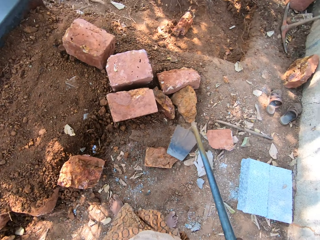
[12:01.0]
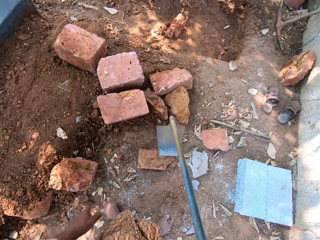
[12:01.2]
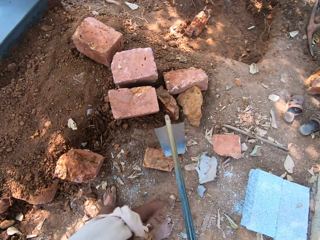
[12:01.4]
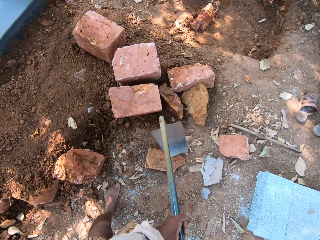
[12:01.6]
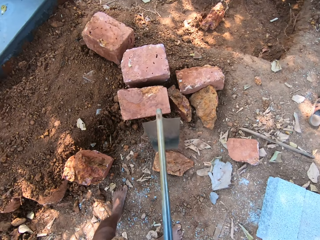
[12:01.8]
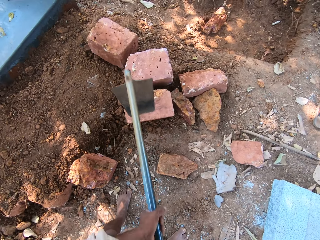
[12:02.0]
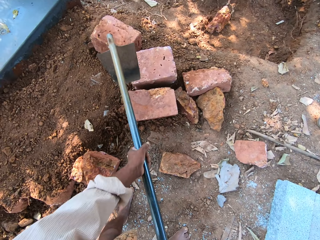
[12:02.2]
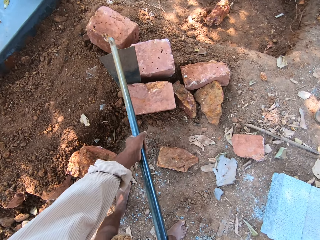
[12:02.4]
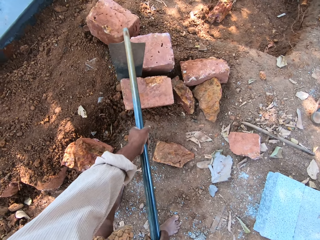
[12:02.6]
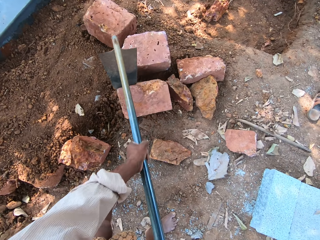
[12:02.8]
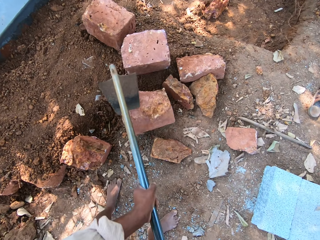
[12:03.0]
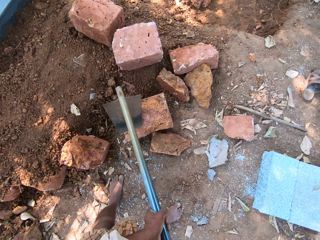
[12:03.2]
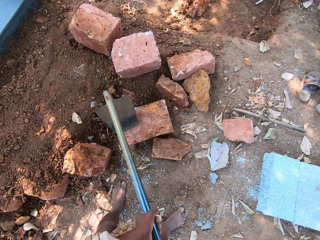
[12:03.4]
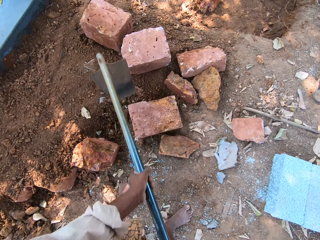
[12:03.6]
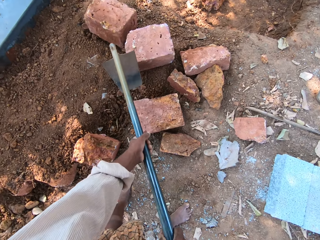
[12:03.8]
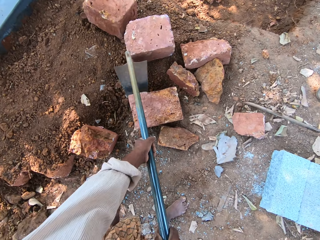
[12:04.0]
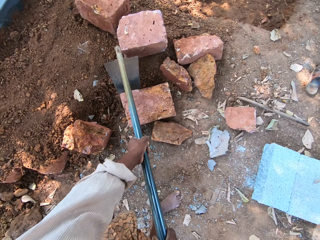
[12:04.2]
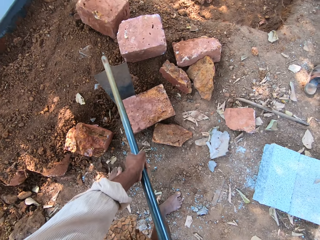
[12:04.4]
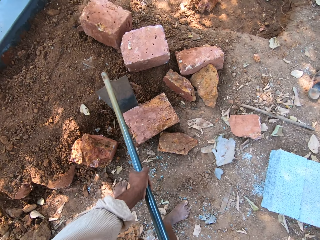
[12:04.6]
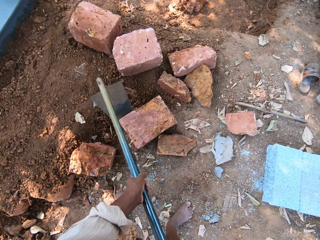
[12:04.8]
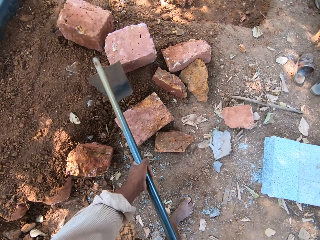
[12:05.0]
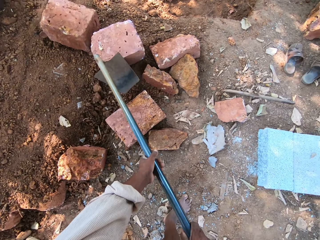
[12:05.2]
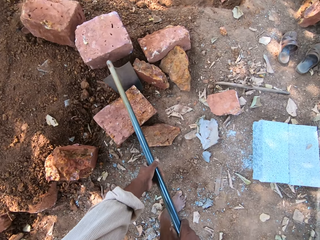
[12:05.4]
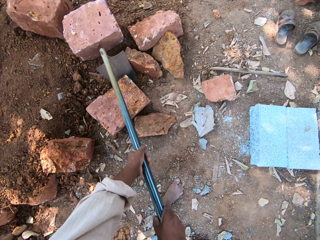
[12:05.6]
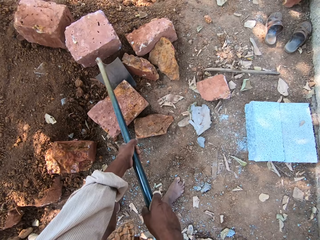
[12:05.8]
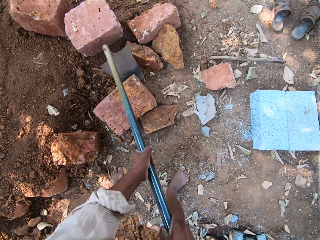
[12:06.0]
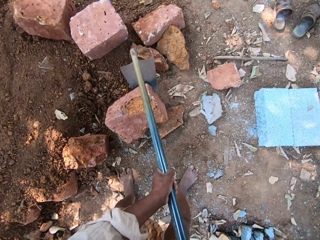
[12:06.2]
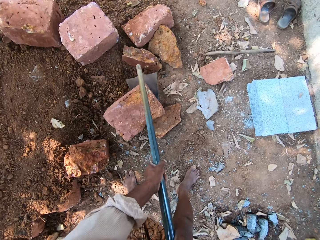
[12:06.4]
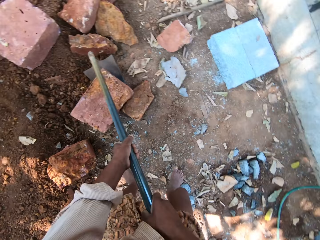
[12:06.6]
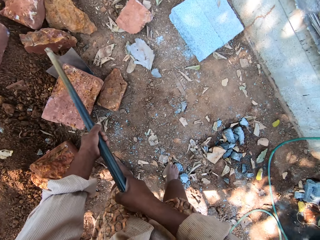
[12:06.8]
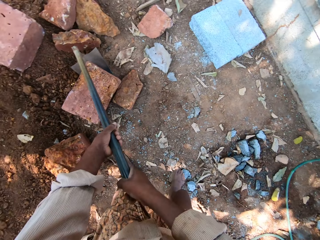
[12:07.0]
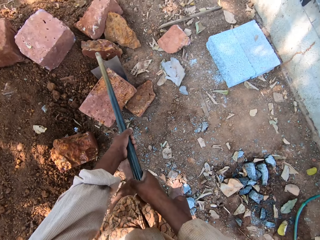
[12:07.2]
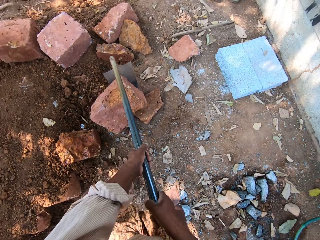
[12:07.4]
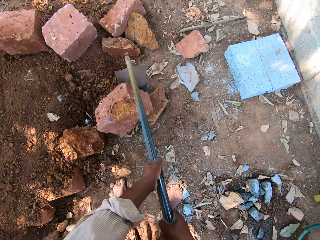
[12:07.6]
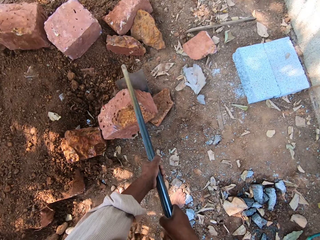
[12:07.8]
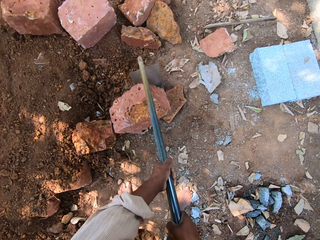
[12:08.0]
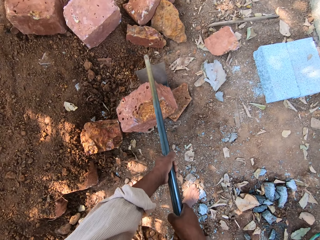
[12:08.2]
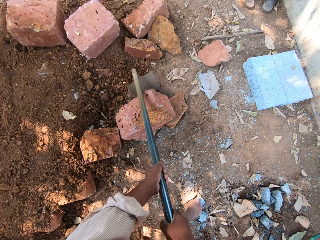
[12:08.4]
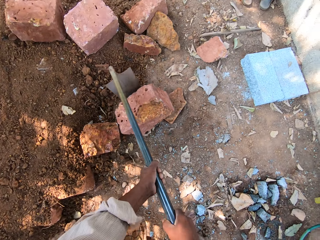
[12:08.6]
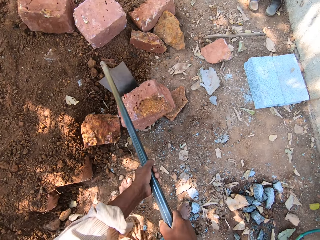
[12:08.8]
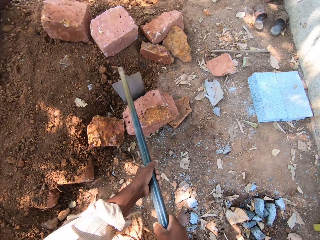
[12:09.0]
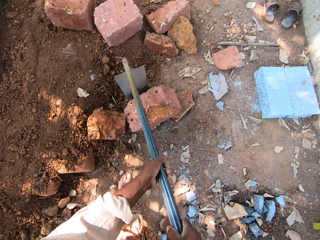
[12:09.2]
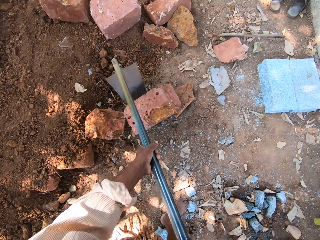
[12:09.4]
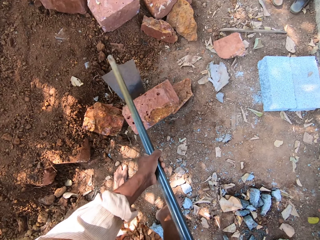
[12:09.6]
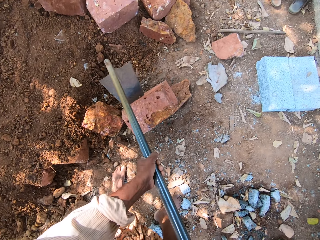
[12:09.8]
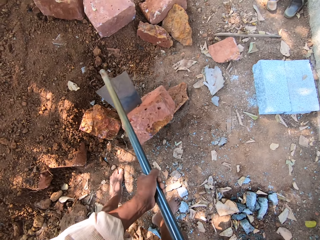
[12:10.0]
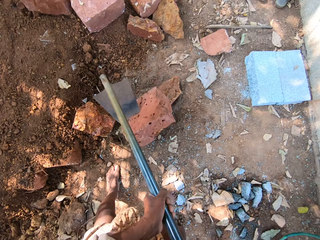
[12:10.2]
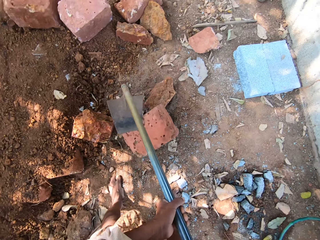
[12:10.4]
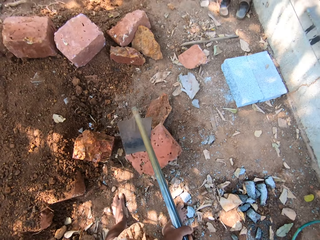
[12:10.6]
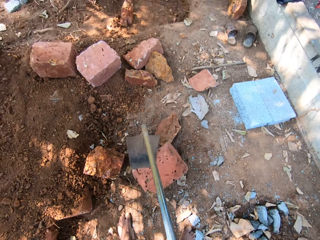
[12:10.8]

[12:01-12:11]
The camera wearer holds the hoe with both hands. He lifts the hoe from the ground with his hands. He converses with the man. He moves a brick on the ground with the hoe in his hands.

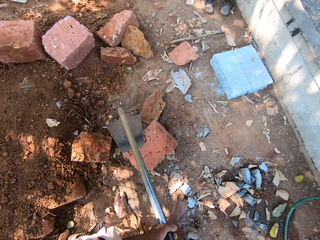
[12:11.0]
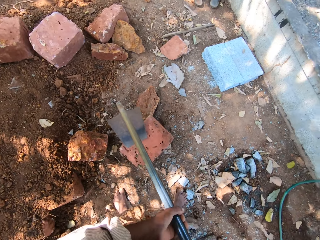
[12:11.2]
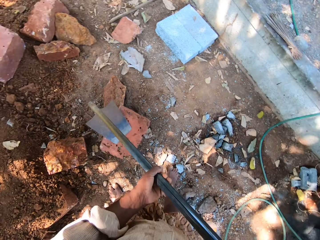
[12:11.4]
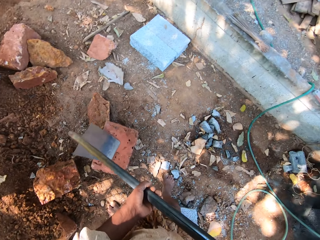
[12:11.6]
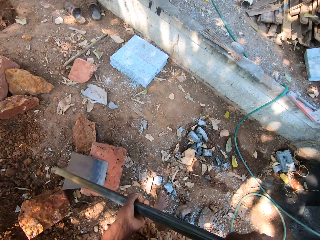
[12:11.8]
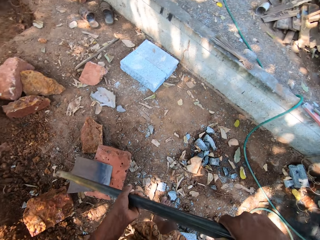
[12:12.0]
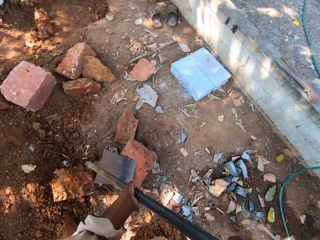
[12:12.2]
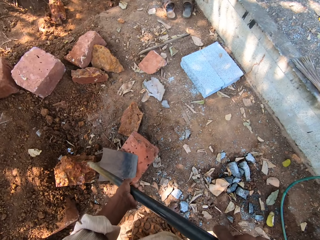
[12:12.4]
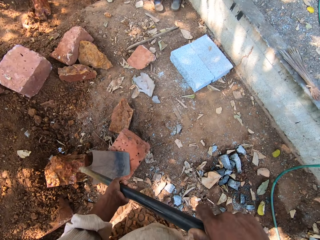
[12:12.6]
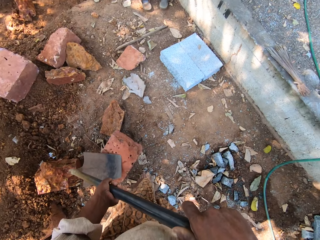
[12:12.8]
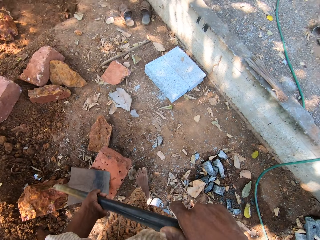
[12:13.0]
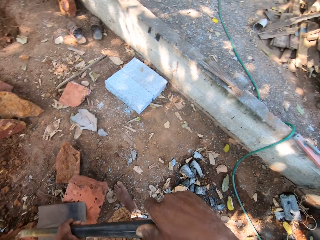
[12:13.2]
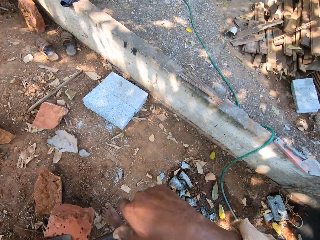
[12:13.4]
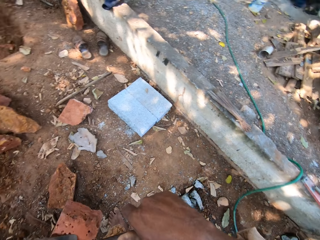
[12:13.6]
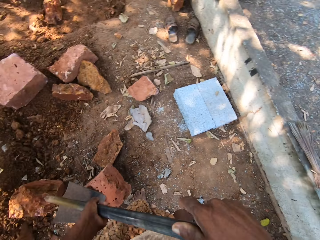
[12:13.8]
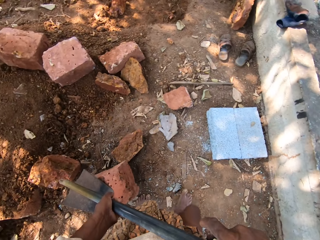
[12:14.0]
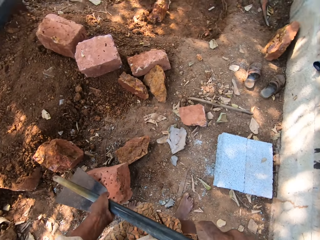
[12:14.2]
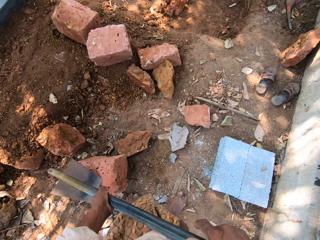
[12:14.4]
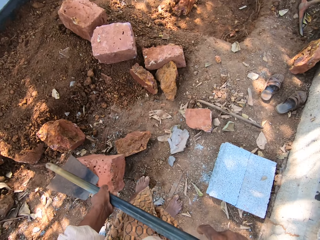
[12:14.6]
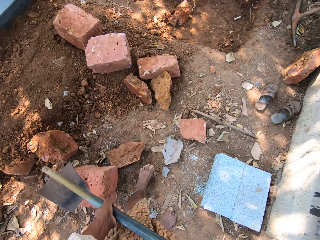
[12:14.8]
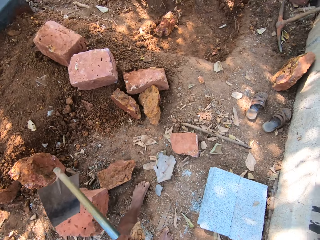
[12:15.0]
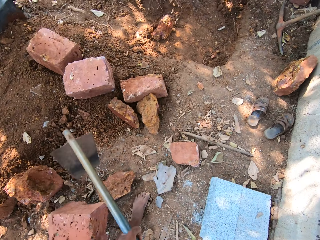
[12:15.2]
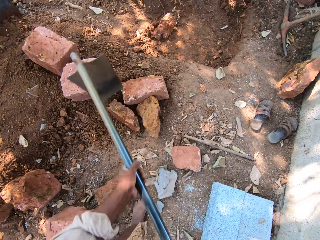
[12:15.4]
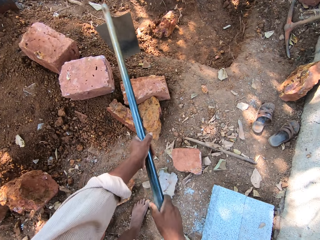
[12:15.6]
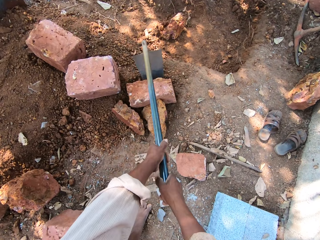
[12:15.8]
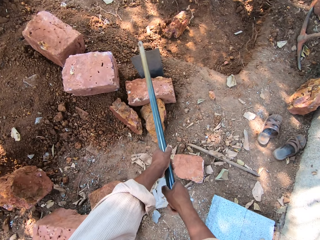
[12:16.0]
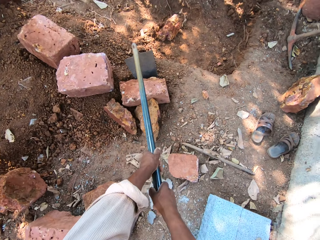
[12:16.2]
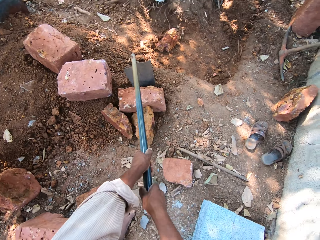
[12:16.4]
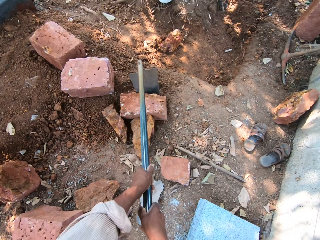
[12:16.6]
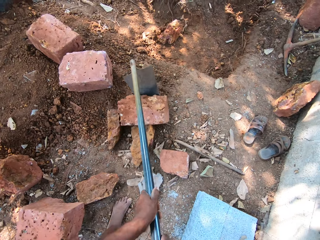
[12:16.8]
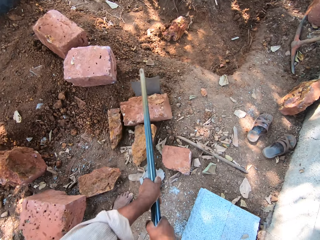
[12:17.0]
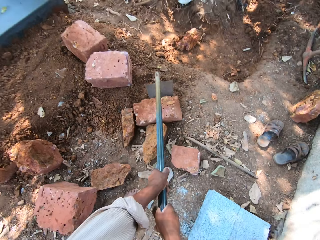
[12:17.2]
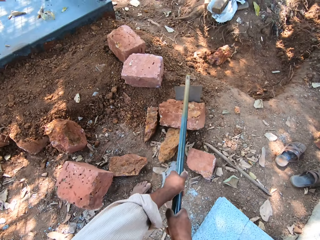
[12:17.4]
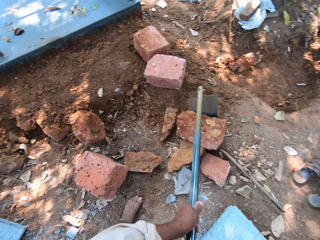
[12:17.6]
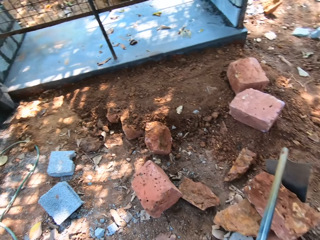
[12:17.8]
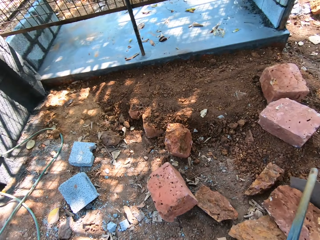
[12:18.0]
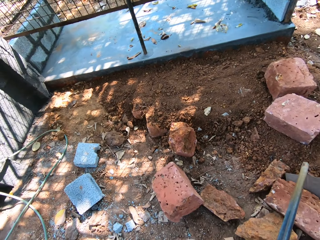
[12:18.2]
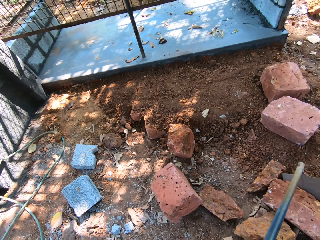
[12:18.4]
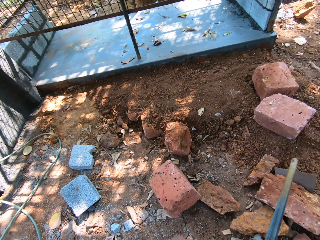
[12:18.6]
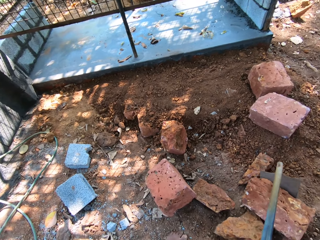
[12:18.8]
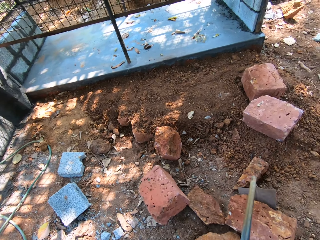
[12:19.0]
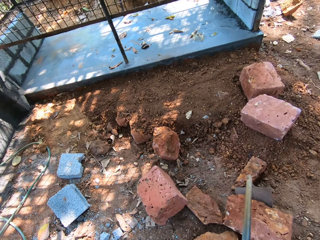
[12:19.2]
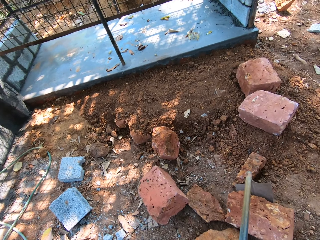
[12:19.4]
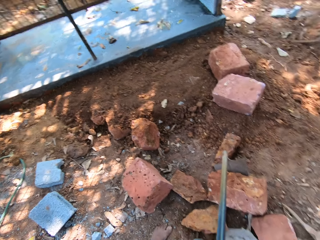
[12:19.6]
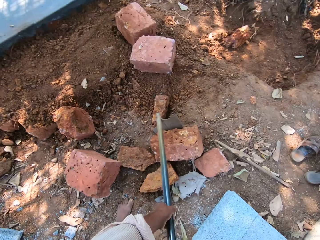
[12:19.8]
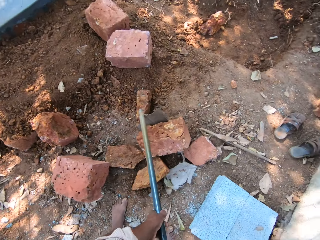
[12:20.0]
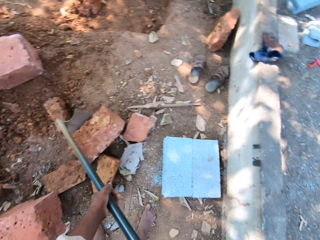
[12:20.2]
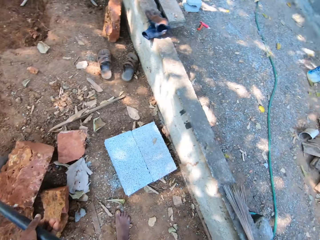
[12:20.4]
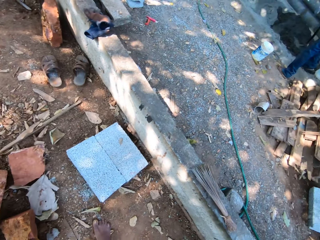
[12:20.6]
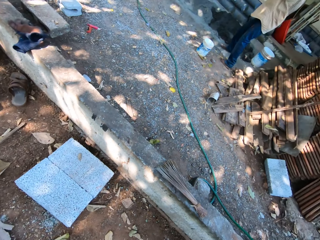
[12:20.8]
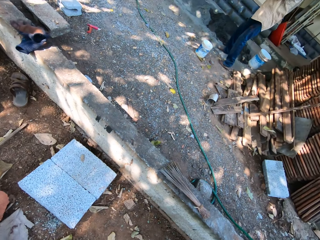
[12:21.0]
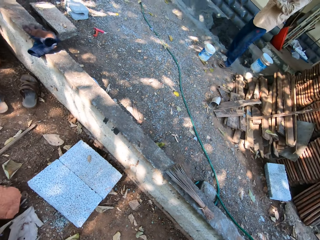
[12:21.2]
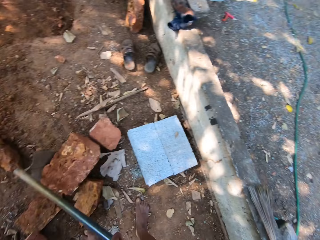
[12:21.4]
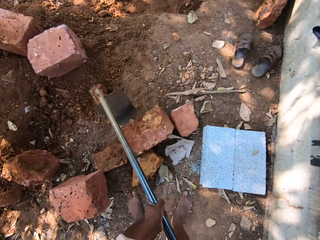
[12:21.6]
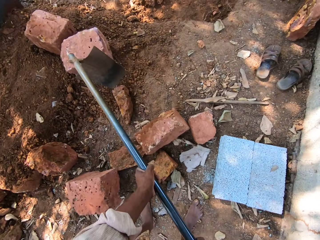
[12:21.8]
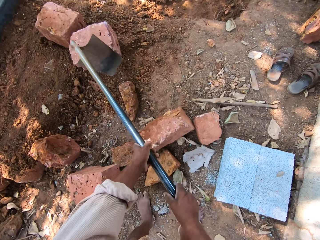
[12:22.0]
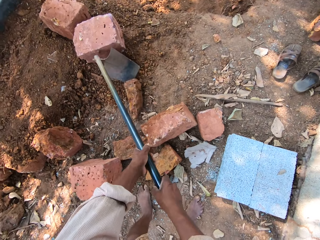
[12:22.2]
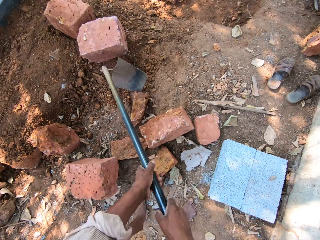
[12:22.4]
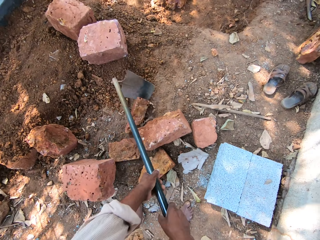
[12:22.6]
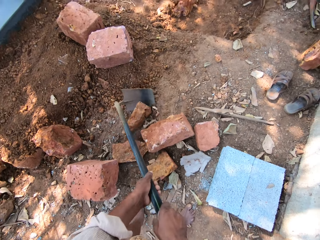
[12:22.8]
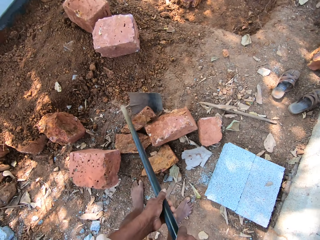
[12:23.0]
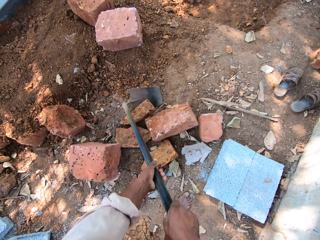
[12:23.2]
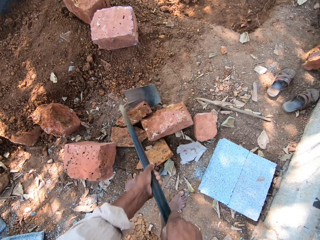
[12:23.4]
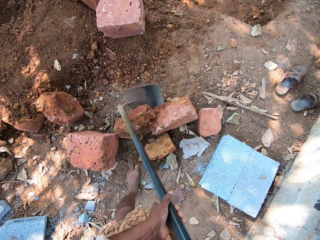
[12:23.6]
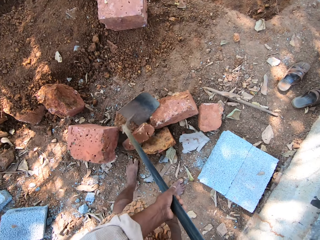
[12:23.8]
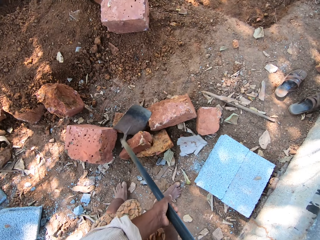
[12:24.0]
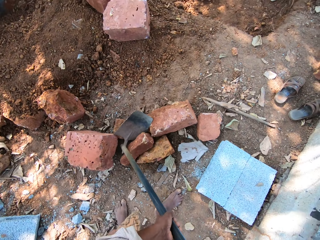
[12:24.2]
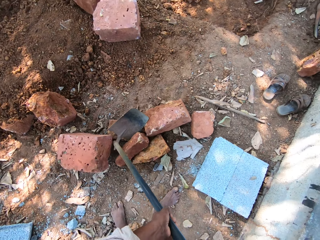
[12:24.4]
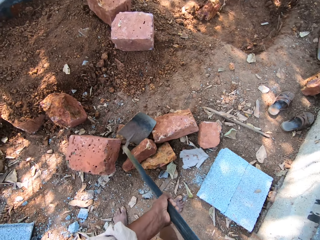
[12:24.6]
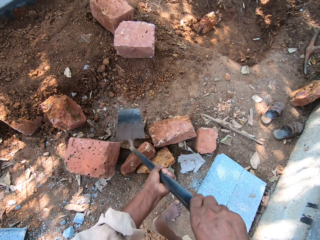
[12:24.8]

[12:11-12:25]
The camera wearer walks in the compound. He moves a brick on the ground with the hoe in his hands. He turns round. He moves the brick on the ground with the hoe in his hands again.
